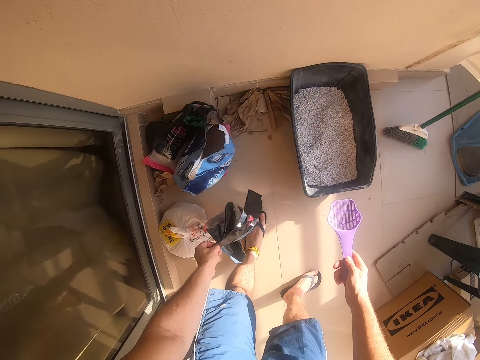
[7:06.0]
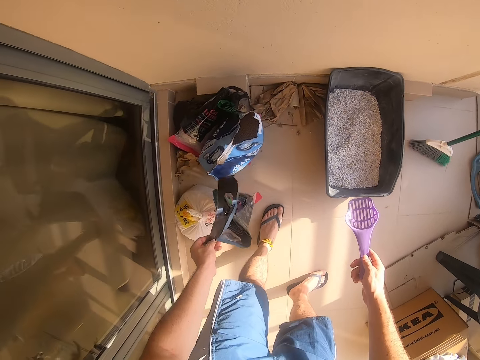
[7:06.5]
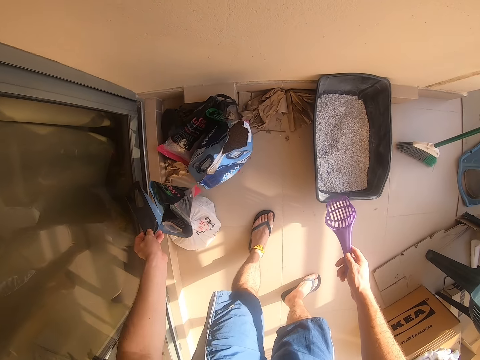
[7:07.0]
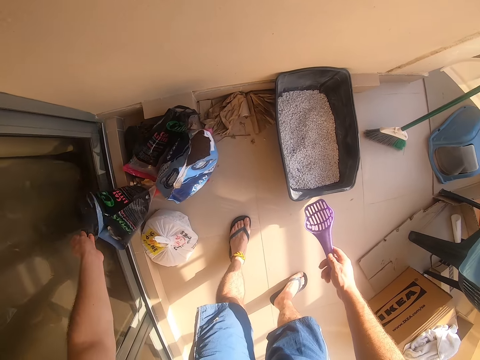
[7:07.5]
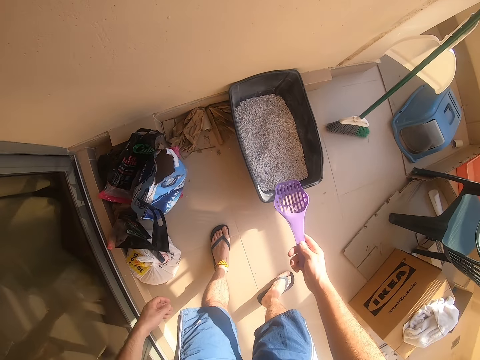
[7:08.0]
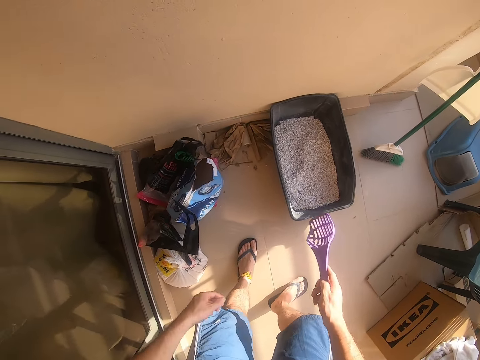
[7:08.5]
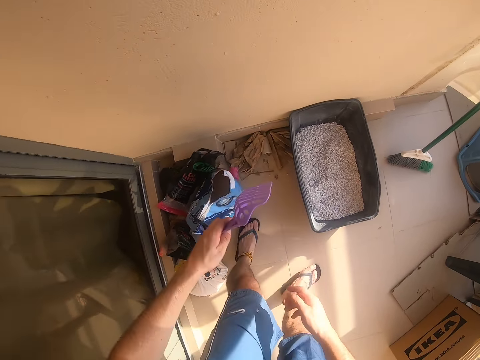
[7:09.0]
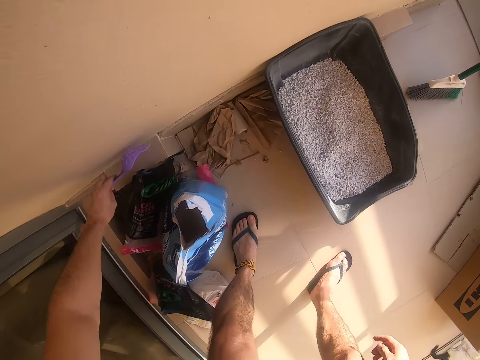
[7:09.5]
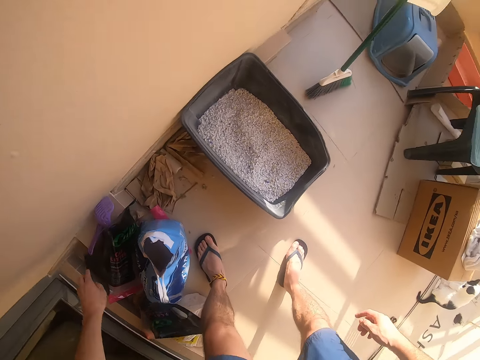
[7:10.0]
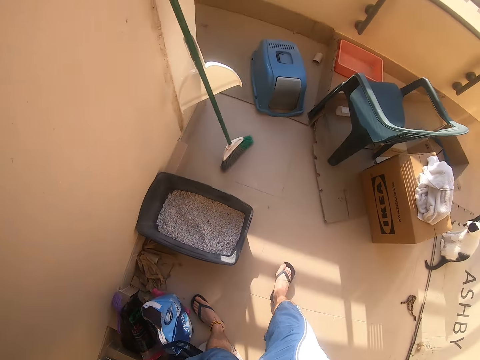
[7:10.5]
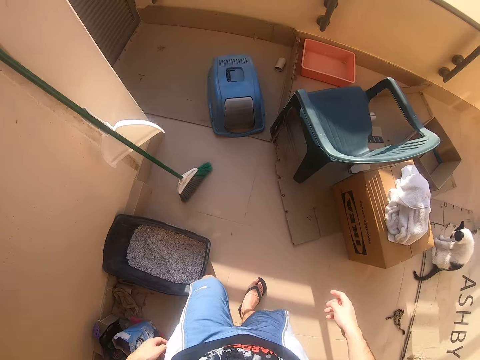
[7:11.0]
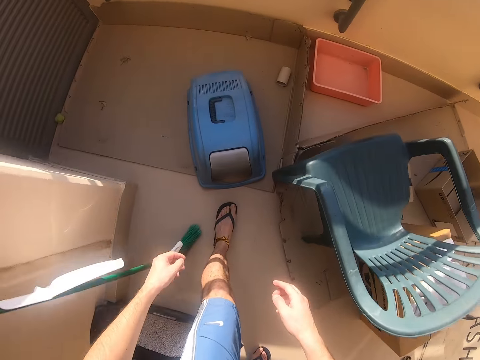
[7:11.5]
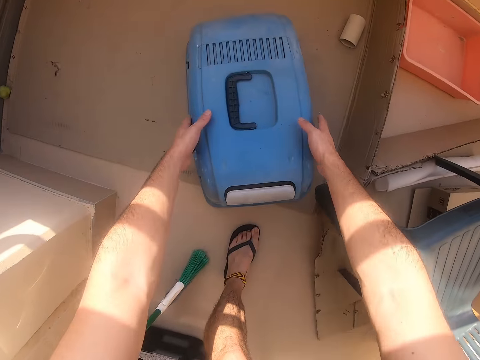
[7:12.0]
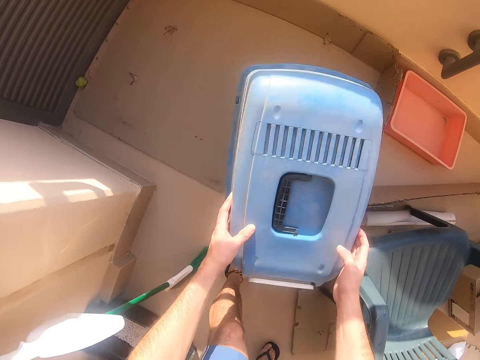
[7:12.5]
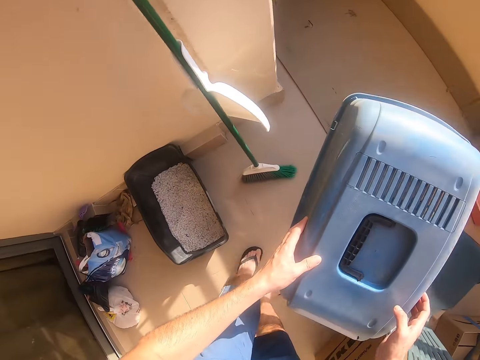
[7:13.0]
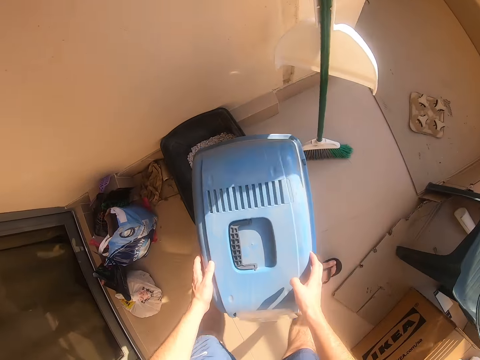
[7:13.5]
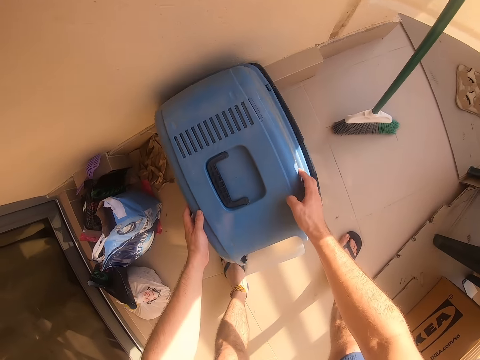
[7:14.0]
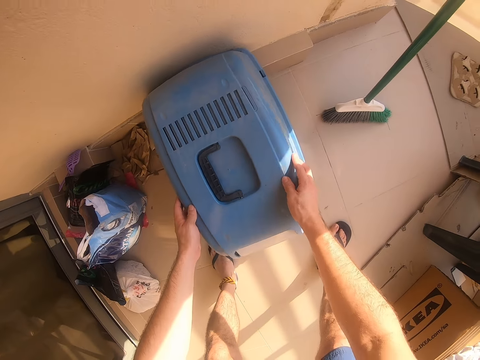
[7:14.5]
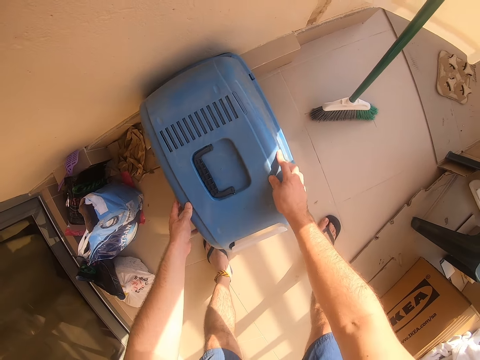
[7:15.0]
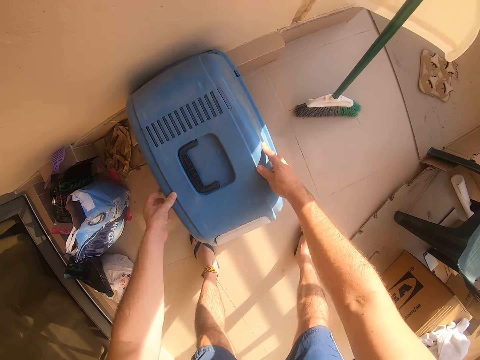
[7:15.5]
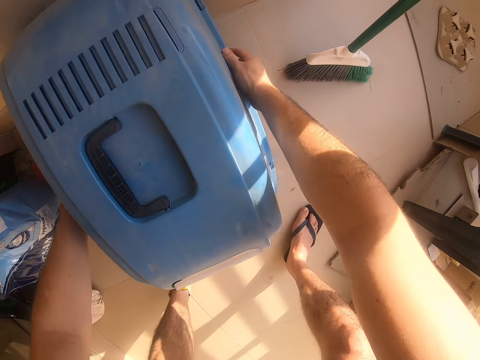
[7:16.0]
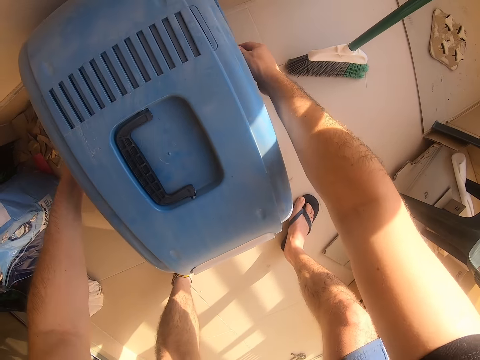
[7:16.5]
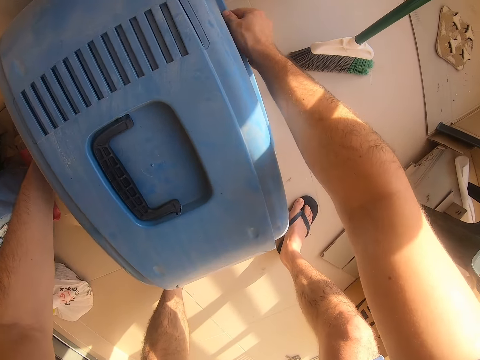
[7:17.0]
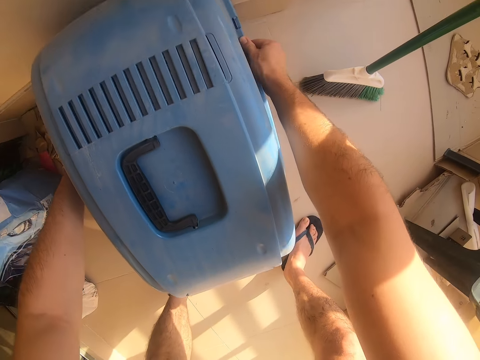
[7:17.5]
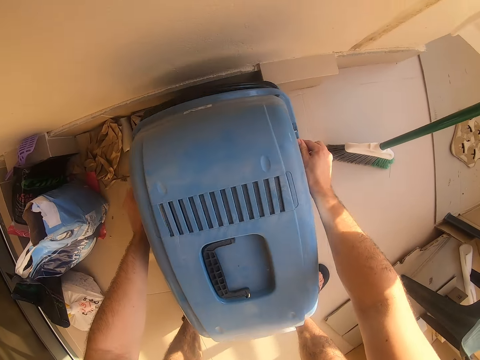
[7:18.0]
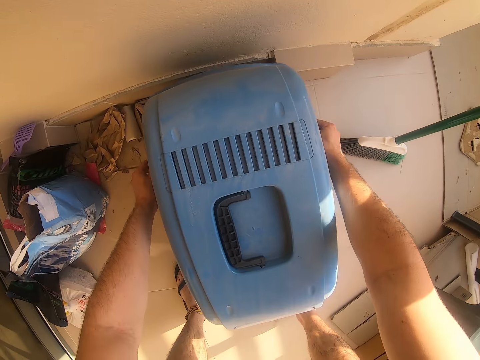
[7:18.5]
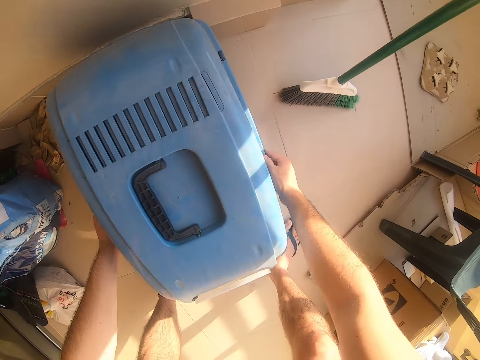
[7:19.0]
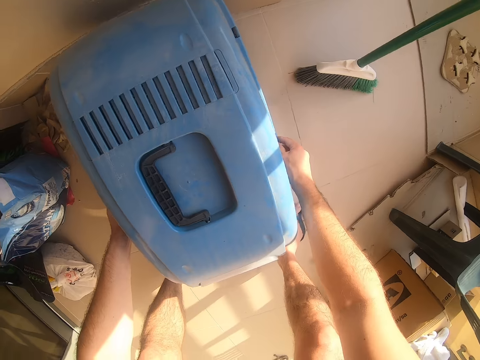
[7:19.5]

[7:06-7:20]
The camera wearer lifts the nylon paper bag. They move the nylon paper bag. They drop the nylon paper bag. They move both hands. They make a step. They transfer the siever to the left hand. They move the siever. They place the siever or spatula down. They move the left hand. They make a step. They look around. They move both hands. They pick the bucket lid. They lift the lid. They make a step. They close the bucket. They move both hands. They press the bucket.

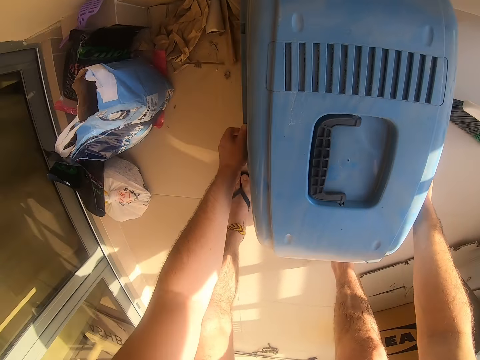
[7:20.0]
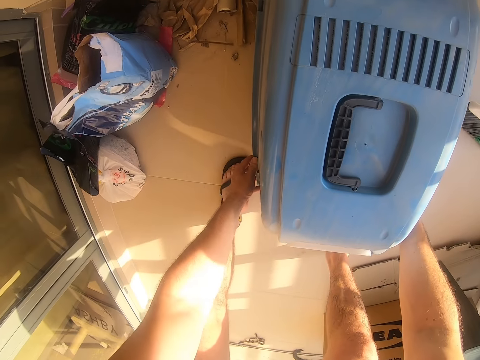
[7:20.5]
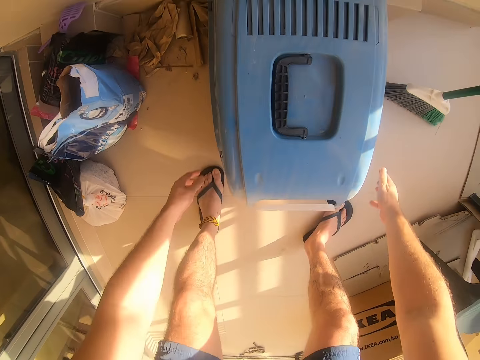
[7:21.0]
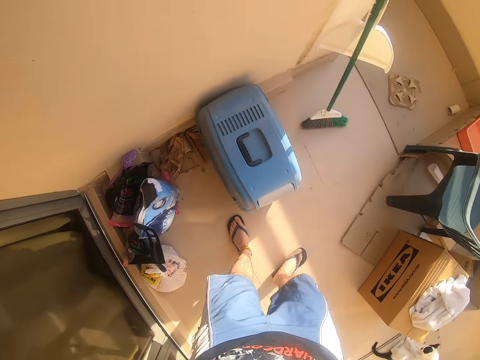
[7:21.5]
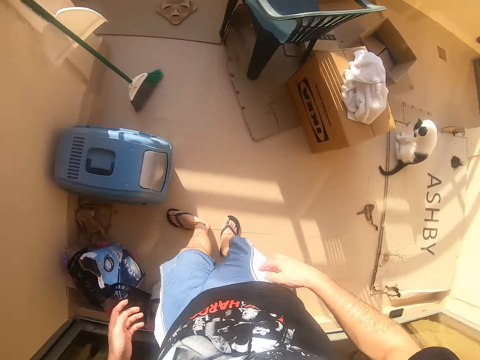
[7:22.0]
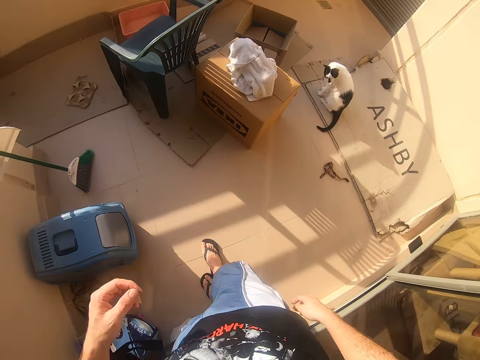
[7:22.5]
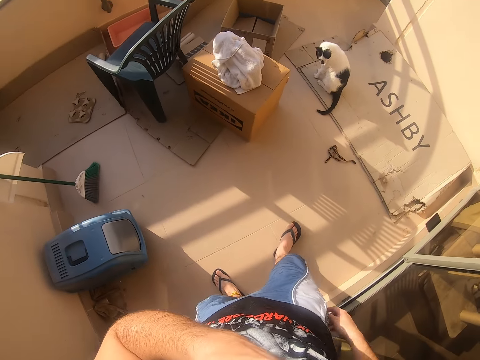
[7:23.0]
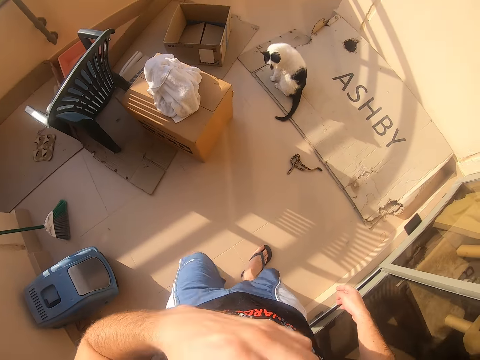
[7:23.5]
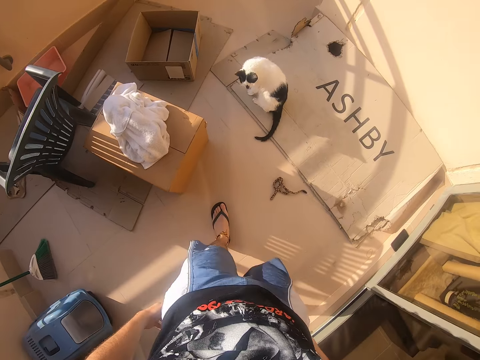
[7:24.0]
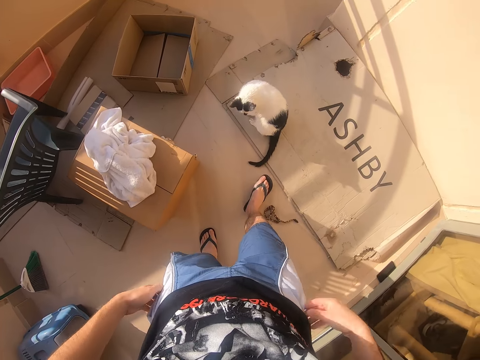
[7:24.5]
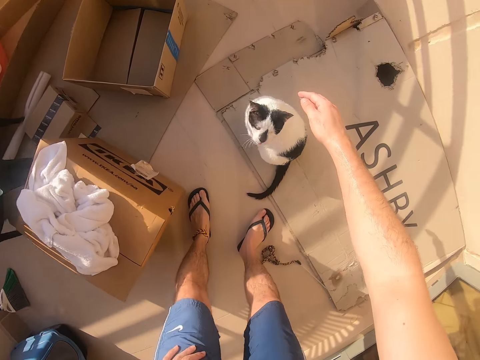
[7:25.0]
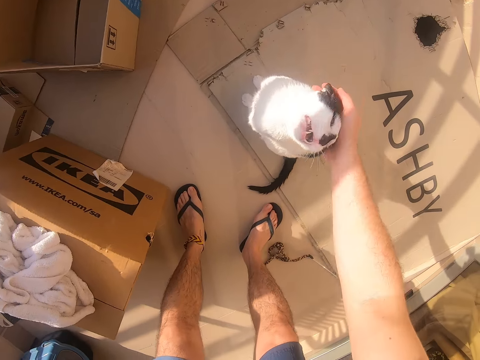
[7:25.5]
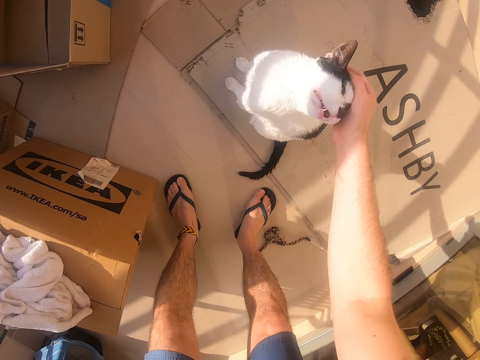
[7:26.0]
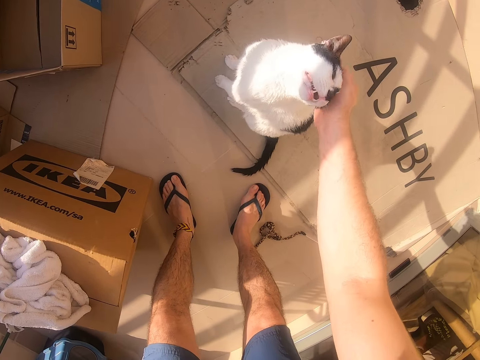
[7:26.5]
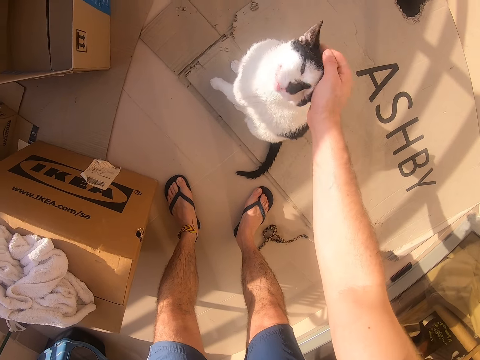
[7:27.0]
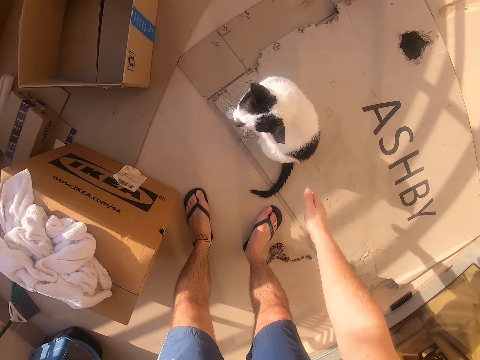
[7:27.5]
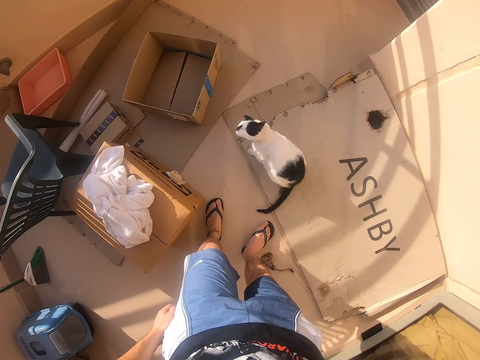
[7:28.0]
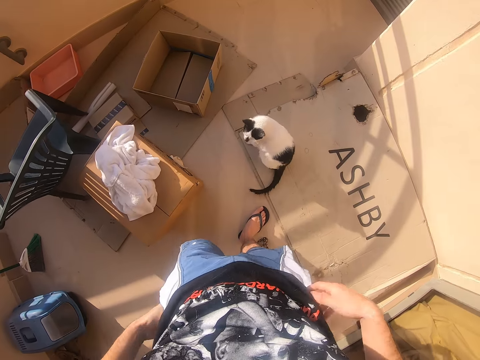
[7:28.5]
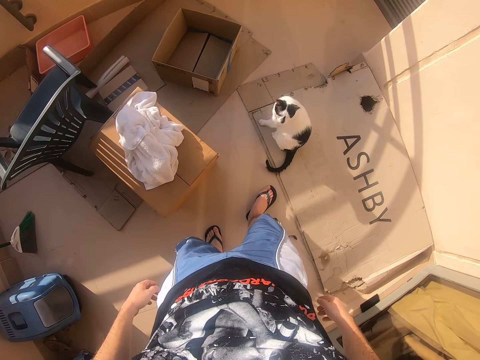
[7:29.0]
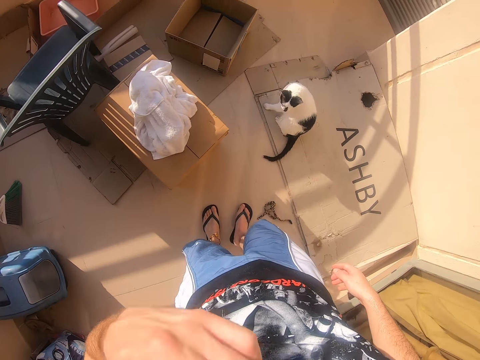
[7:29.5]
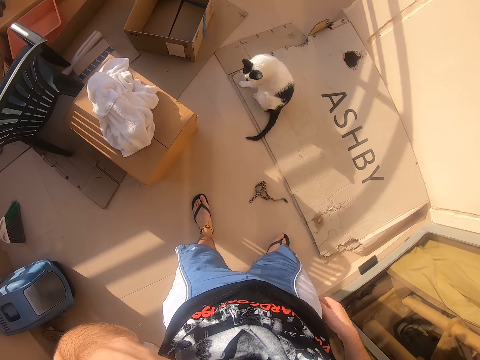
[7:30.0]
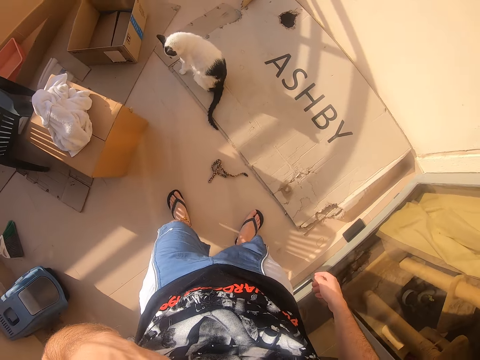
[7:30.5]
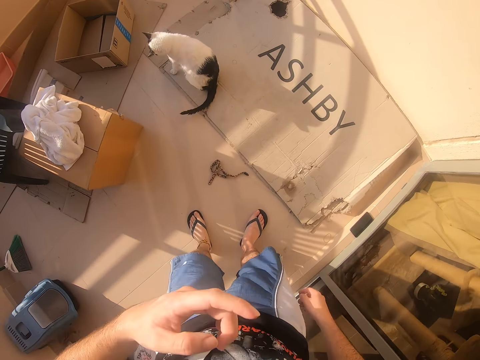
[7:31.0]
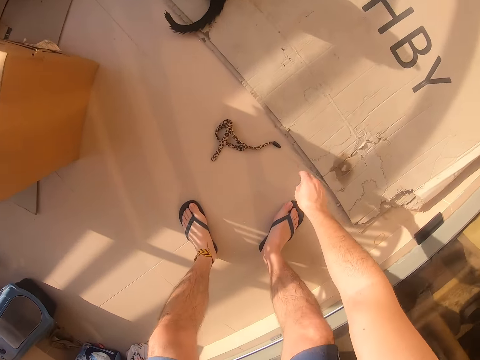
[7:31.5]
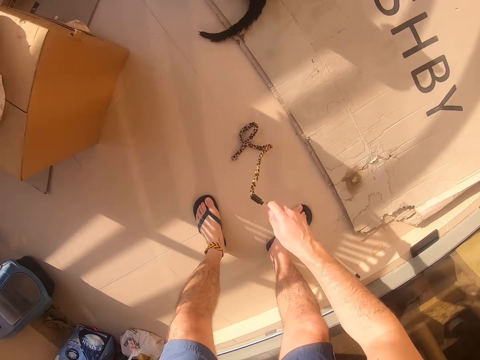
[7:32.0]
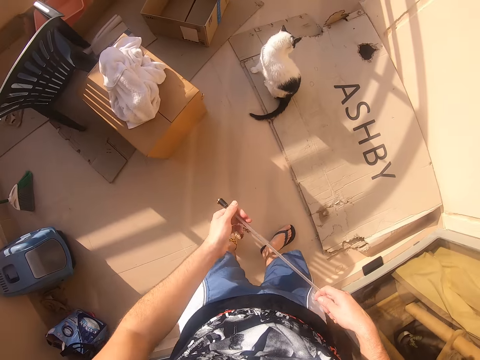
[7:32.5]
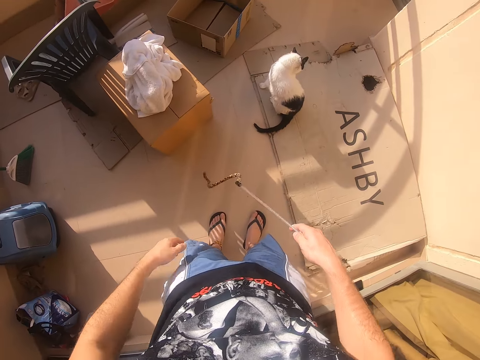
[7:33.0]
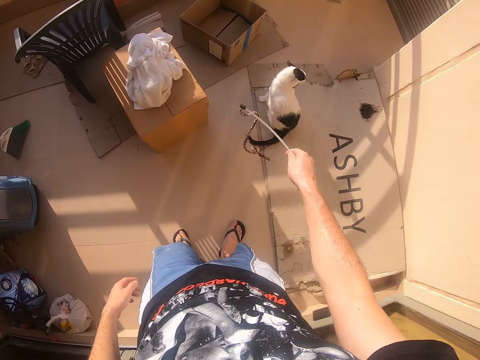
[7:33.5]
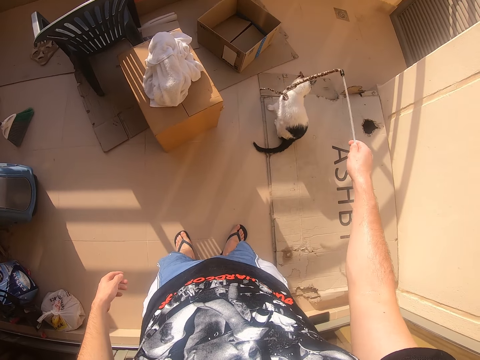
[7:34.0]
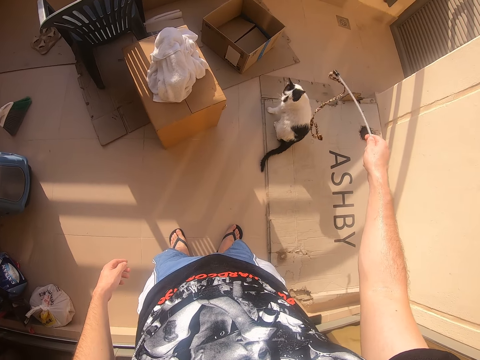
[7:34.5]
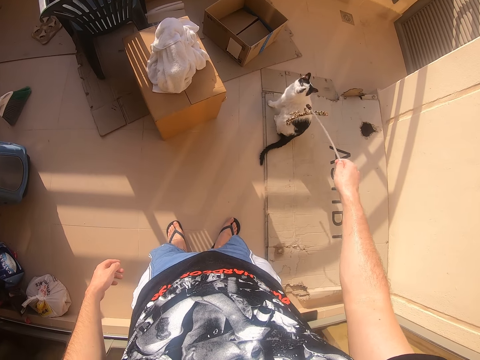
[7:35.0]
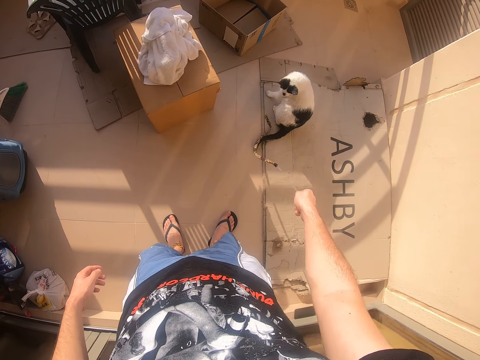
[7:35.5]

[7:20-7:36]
The camera wearer moves both hands. They make a step. They look around. They lift the left hand. They drop the left hand. They walk around. They move the right hand. They touch a cat. They play with the cat. They move the right hand. They look around. They lift the left hand. They look around. They move both hands. They move the right hand. They pick a rope. They stretch the rope. They move both hands. They shake the rope. They play with the cat.
